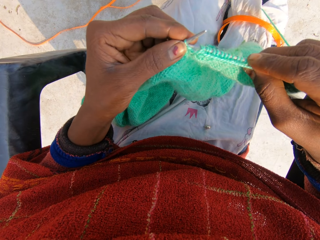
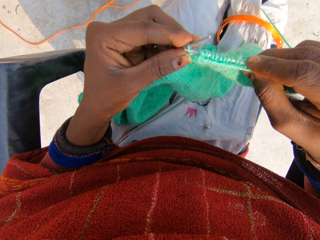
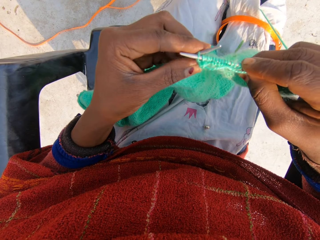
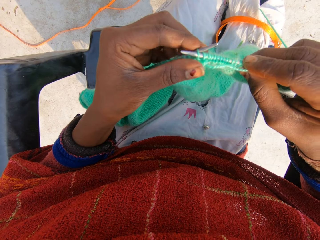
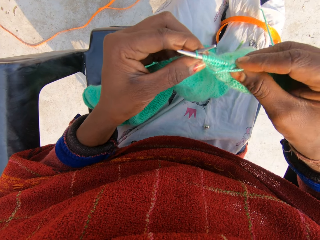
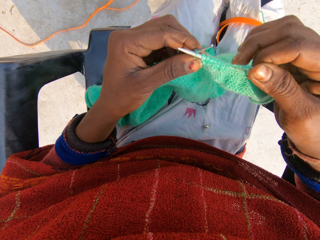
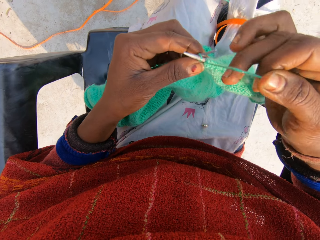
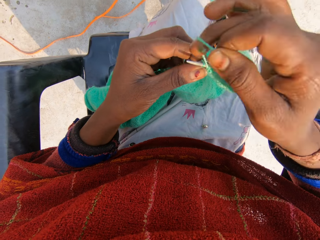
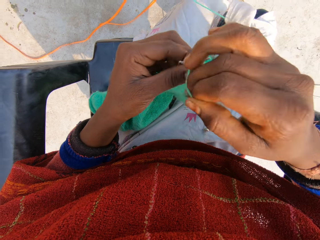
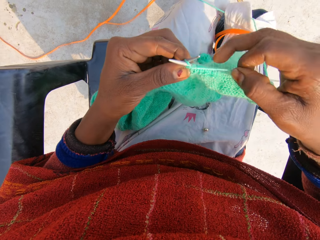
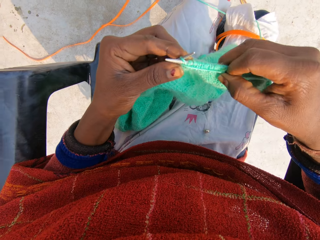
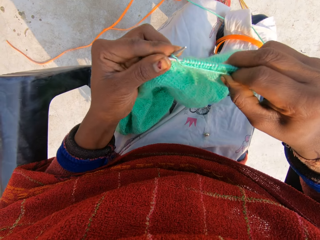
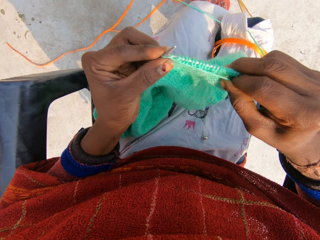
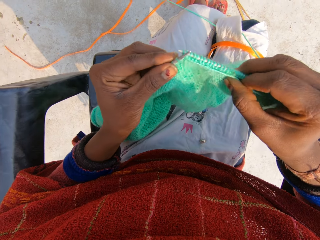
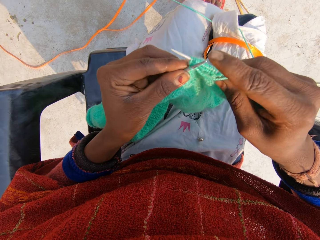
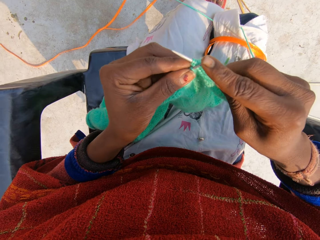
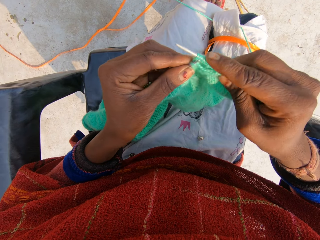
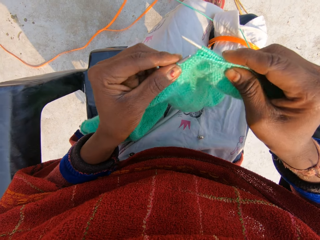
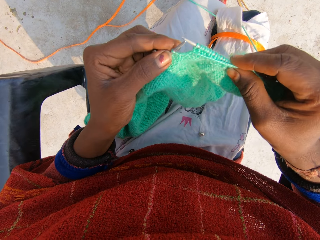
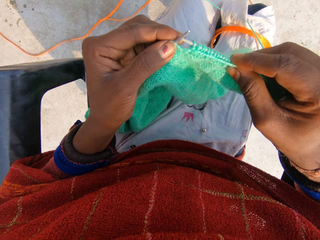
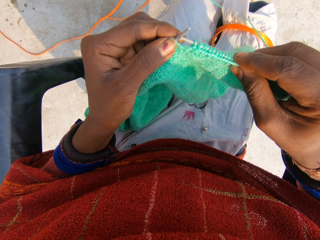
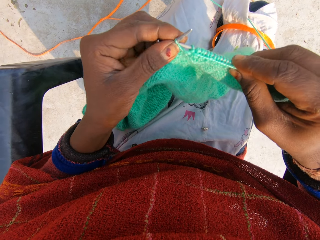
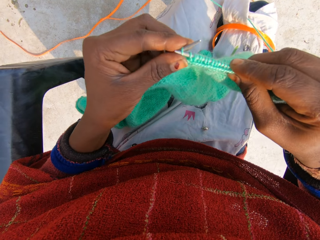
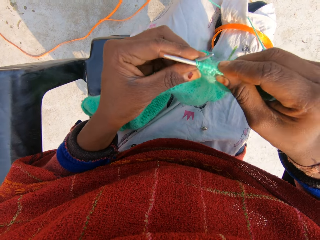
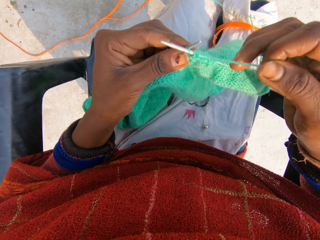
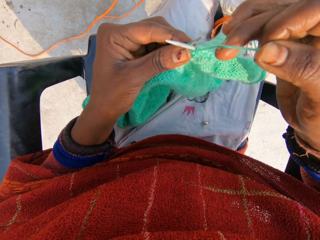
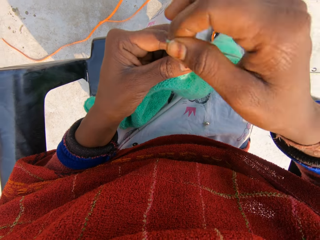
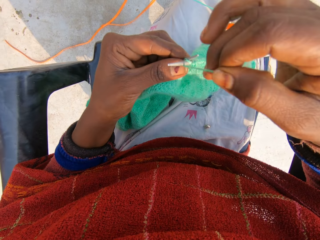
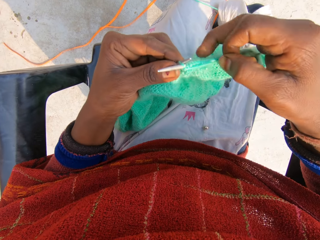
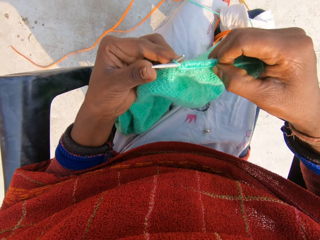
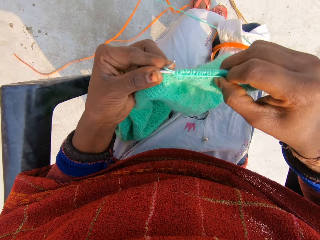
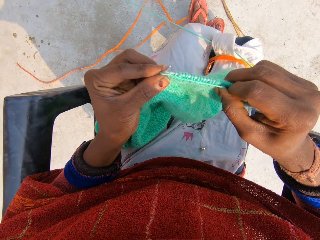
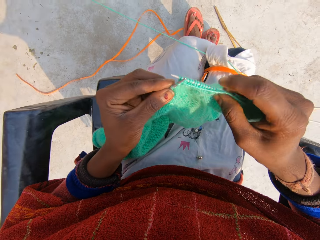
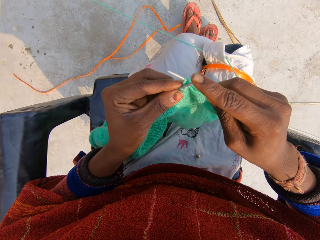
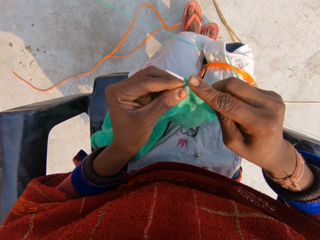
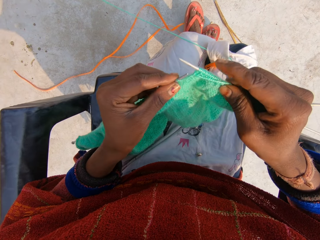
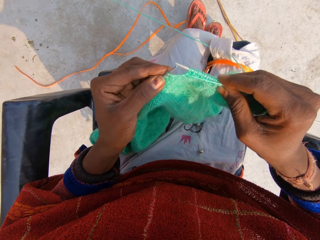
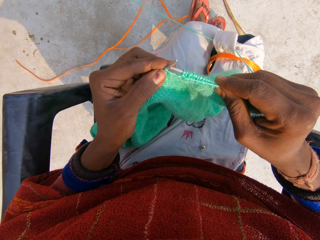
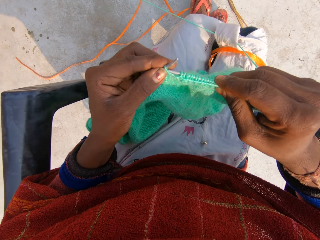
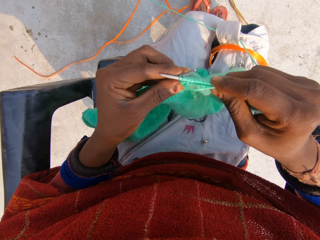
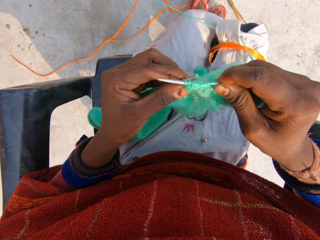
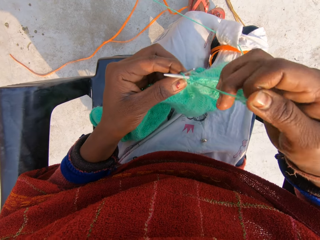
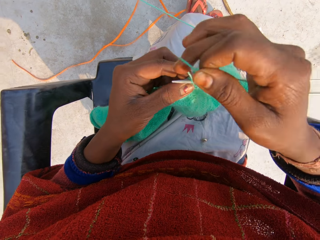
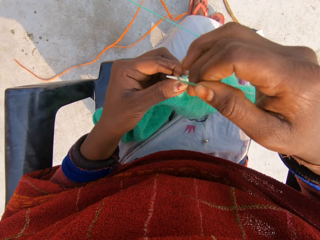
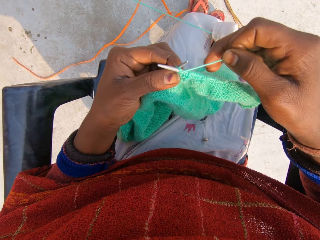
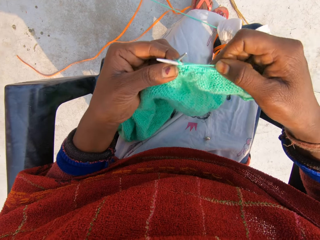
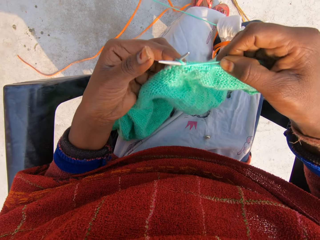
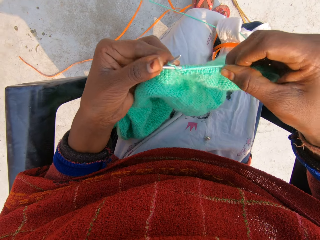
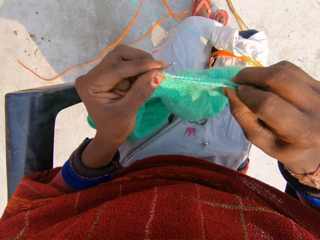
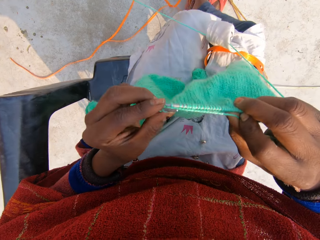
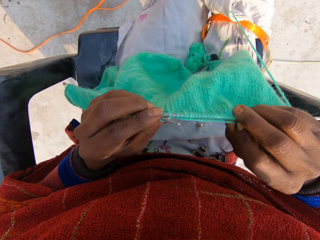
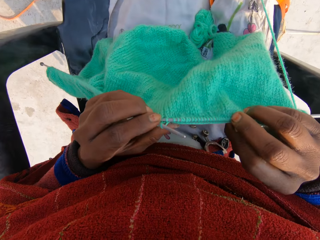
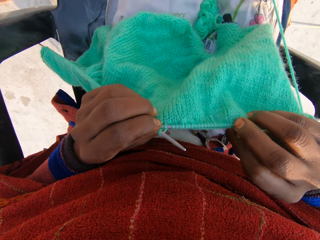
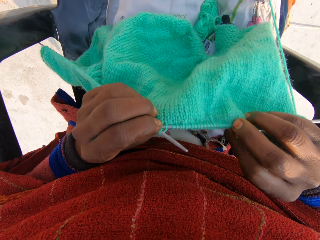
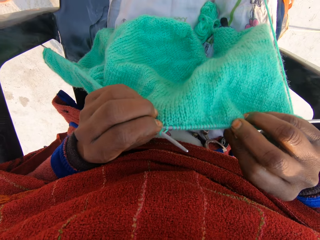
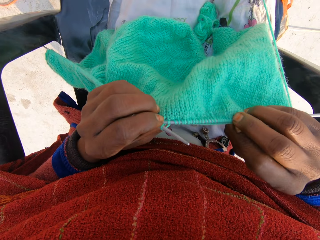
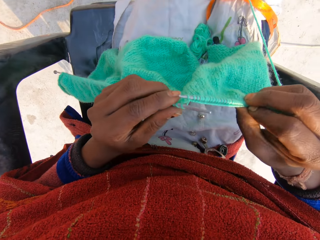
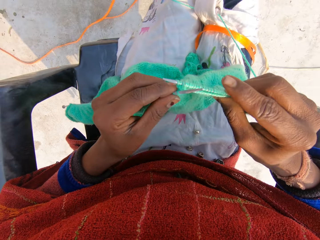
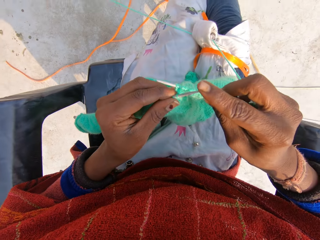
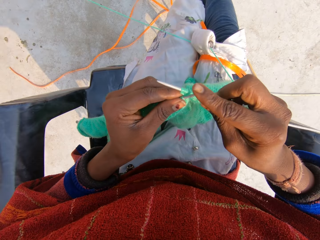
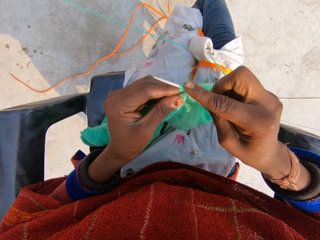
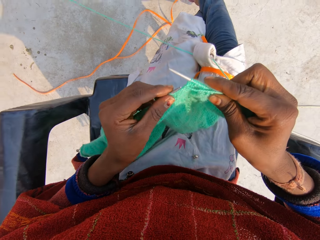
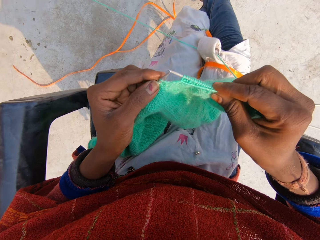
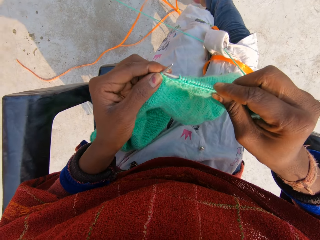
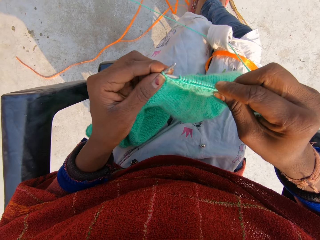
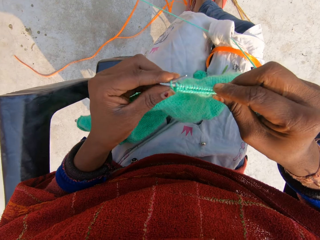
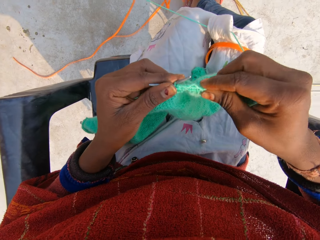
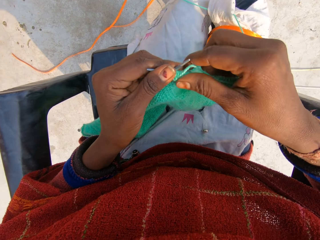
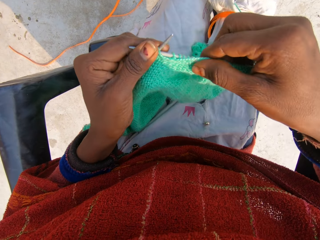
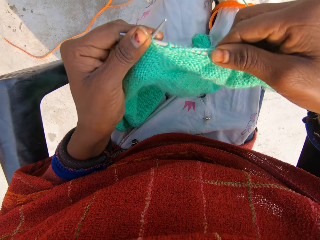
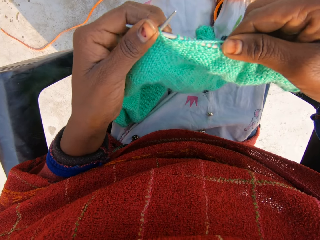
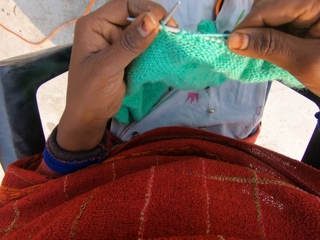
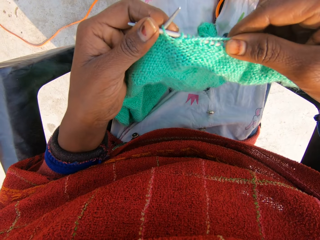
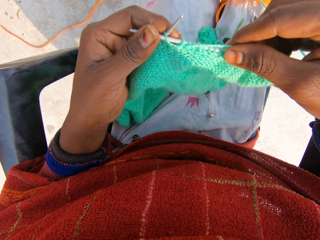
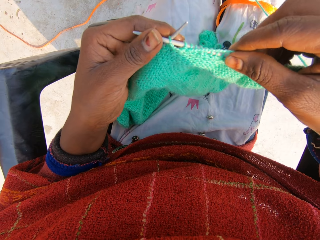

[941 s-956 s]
The camera wearer rolls the knitting thread on the knitting needle. She knits the garment with her hands. She rolls the knitting thread on the knitting needle. She knits the garment with her hands. She rolls the knitting thread on the knitting needle. She observes the back of the yarn. She knits the yarn with the knitting needles with both hands.

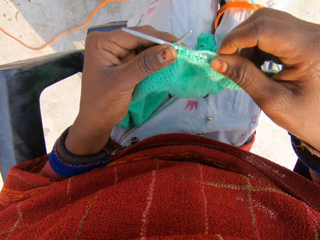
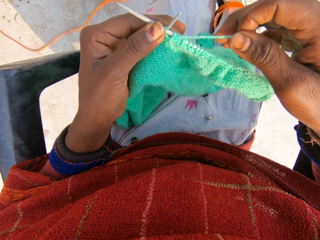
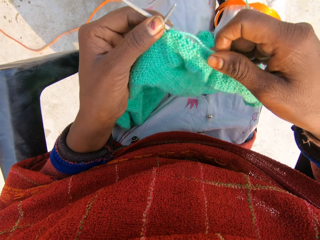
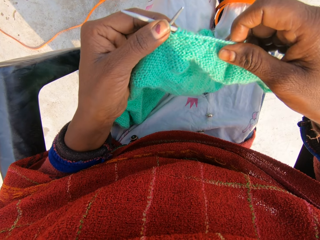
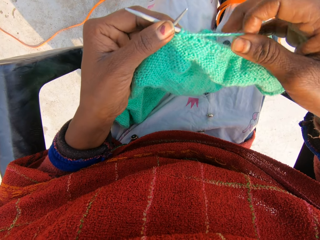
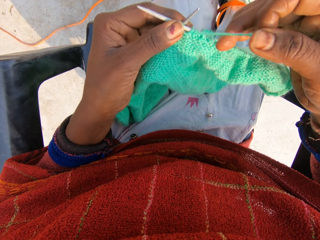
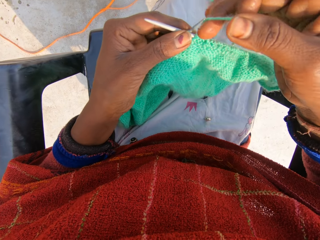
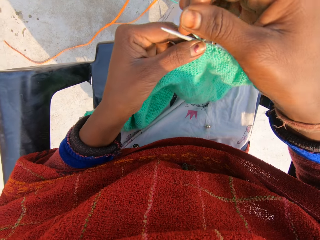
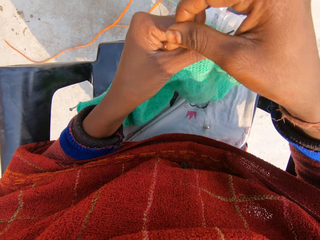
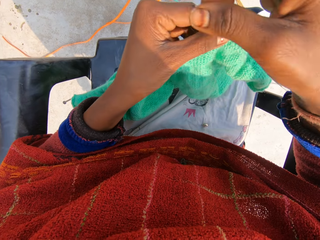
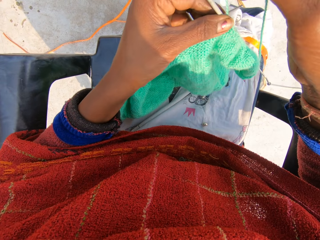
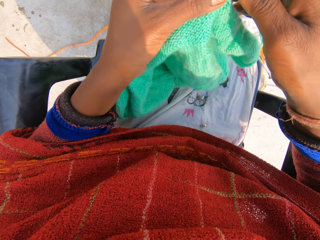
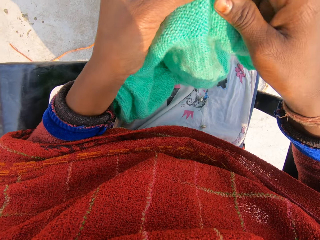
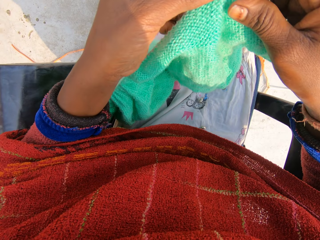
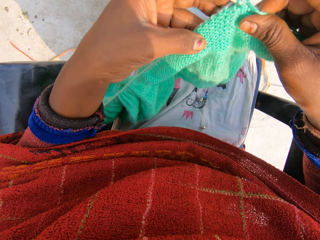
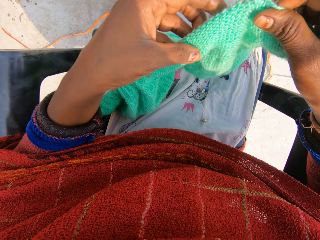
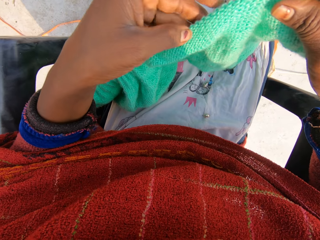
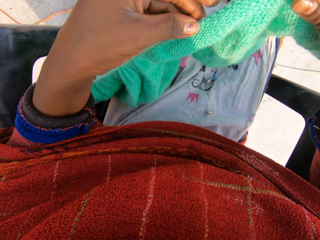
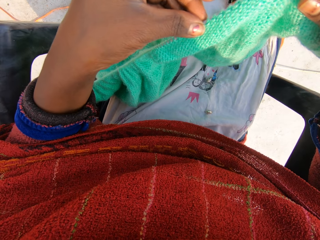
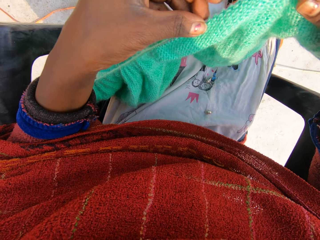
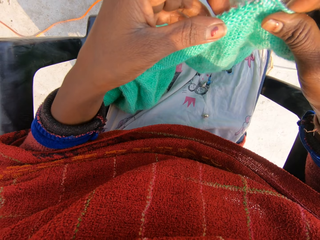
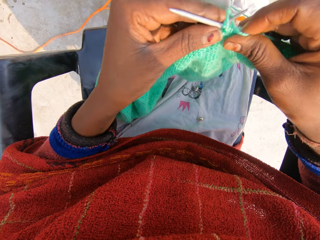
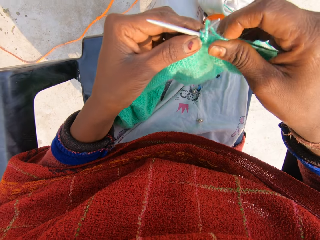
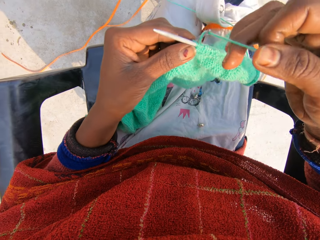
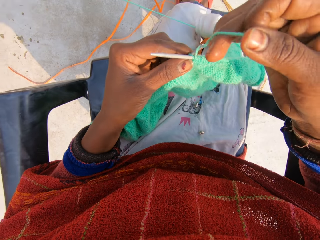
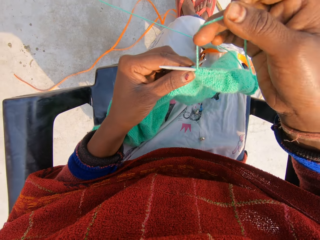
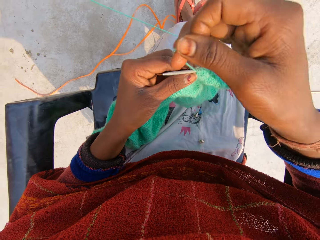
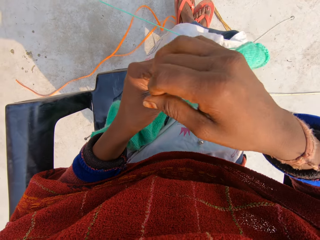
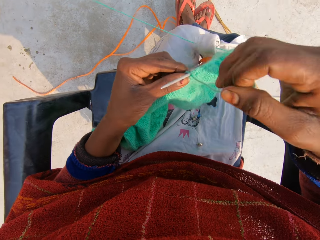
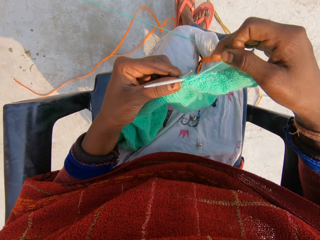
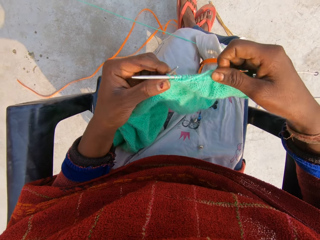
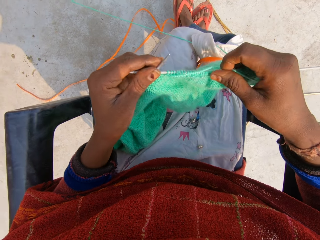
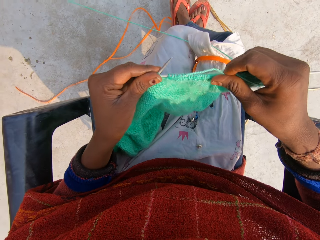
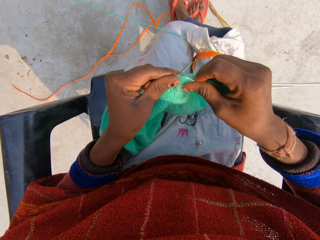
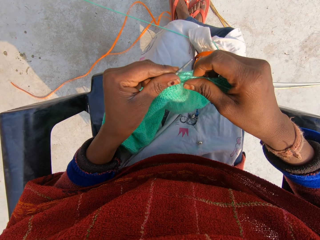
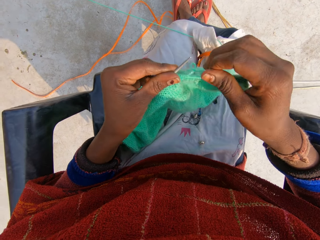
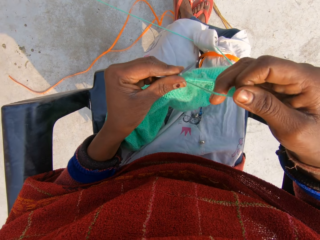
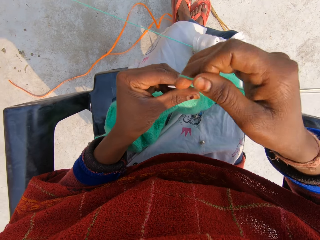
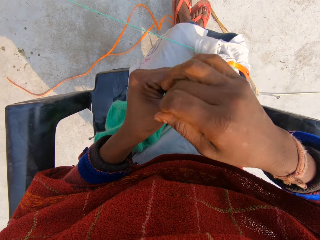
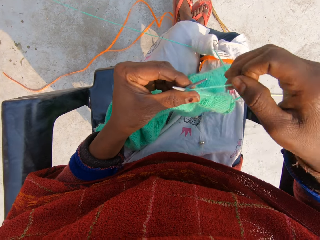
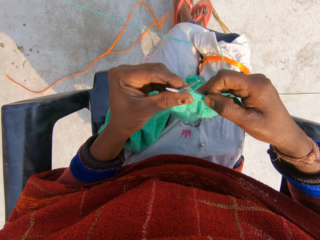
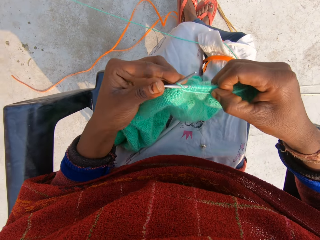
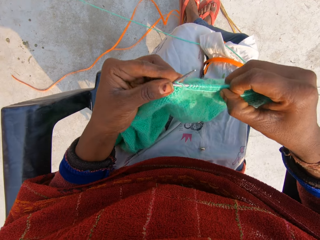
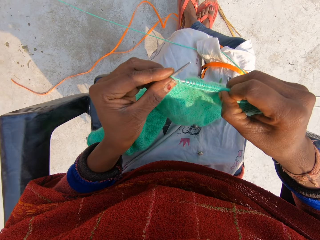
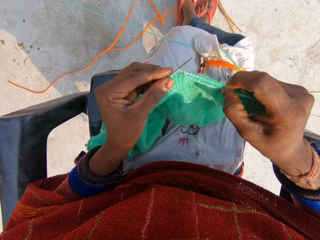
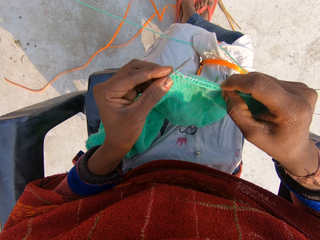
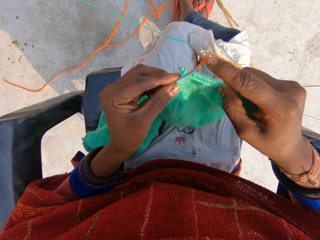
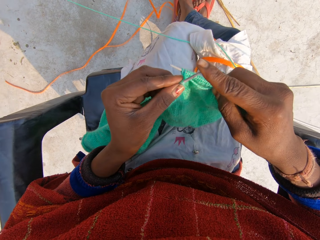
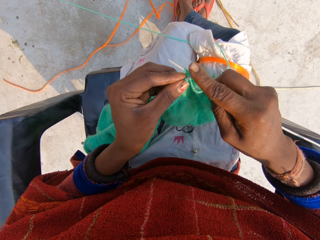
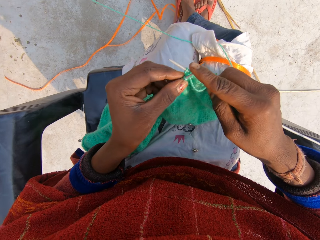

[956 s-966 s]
The camera wearer holds the garment with her hands. She adjusts the yarn in the knitting needle with her left hand. She rolls the knitting thread on the knitting needle. She holds the garment with her hands. She knits the yarn with the knitting needles with both hands. She rolls the knitting thread on the knitting needle.
